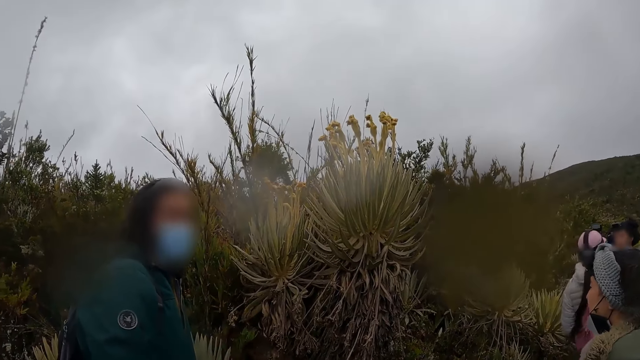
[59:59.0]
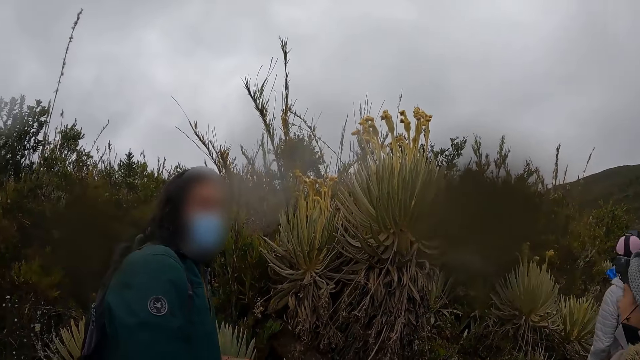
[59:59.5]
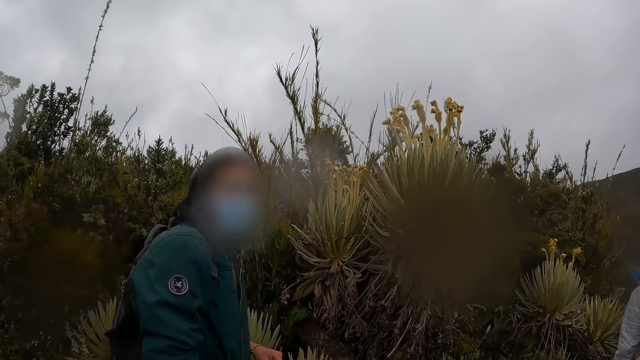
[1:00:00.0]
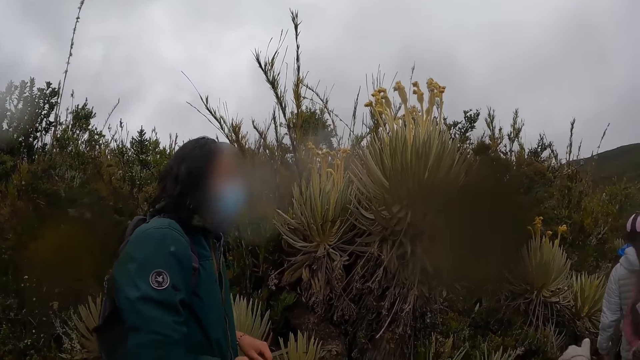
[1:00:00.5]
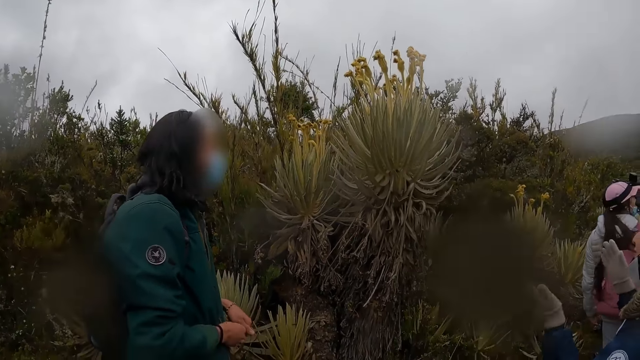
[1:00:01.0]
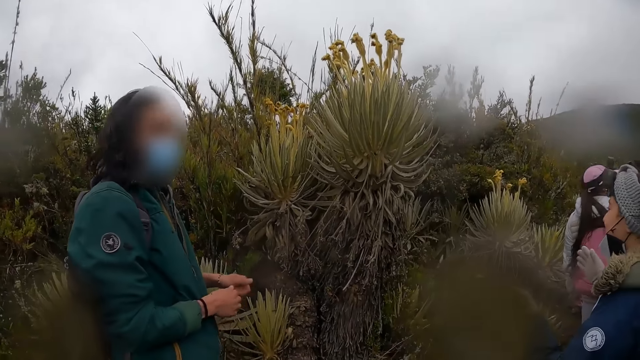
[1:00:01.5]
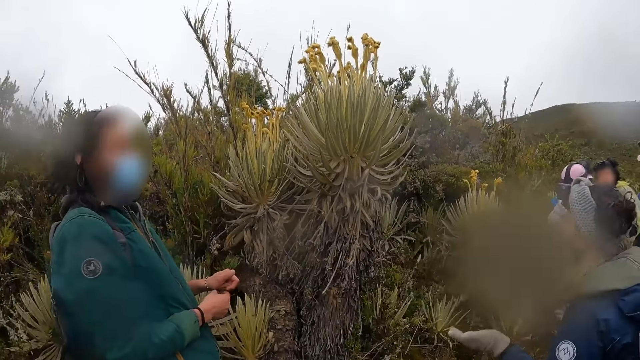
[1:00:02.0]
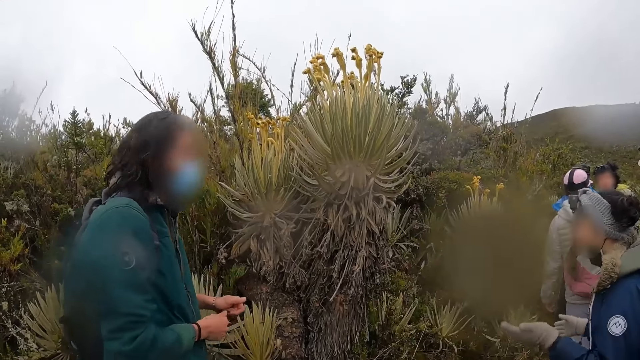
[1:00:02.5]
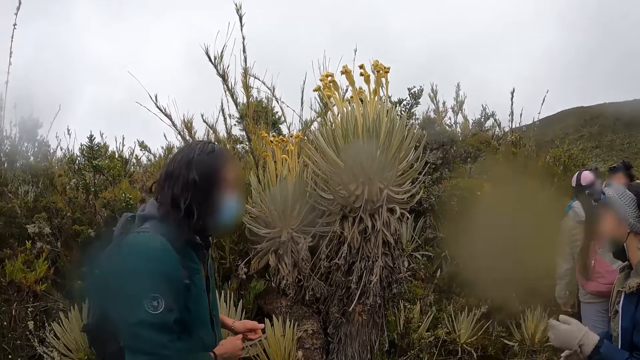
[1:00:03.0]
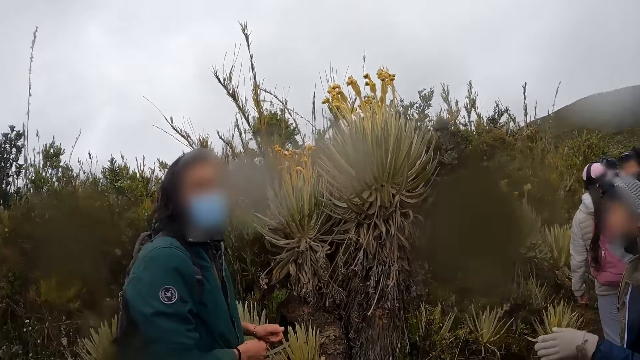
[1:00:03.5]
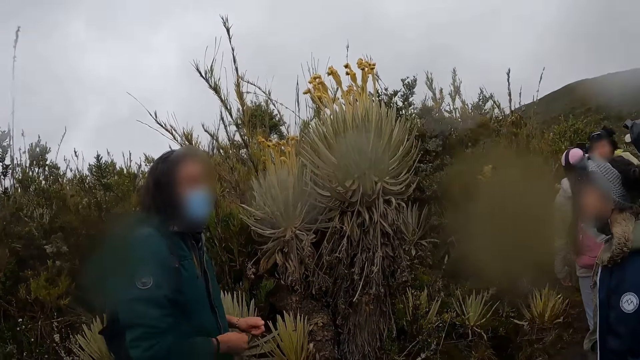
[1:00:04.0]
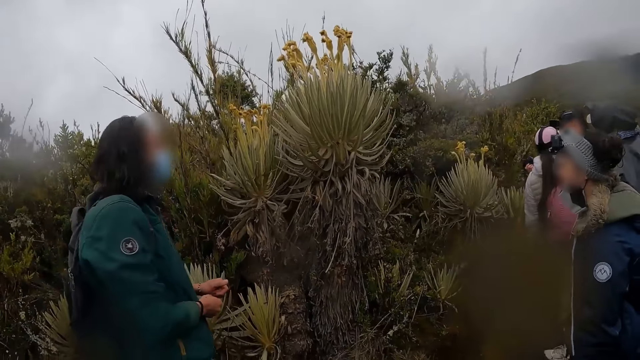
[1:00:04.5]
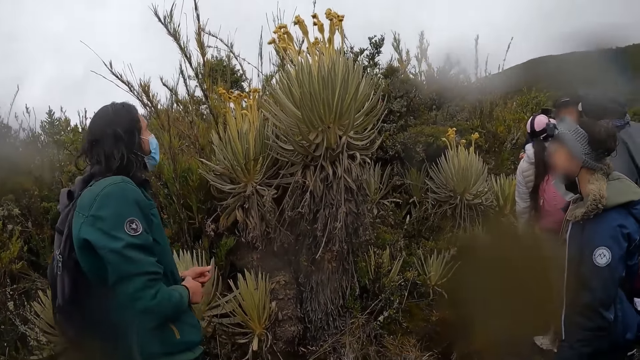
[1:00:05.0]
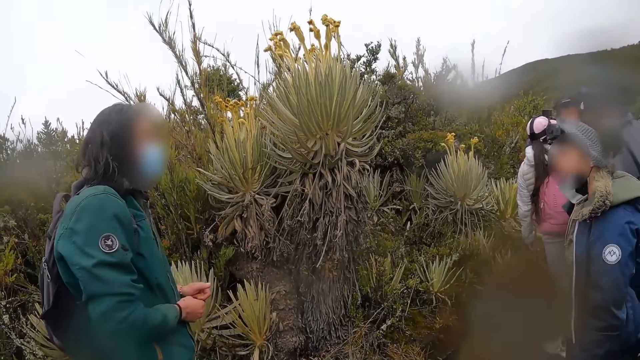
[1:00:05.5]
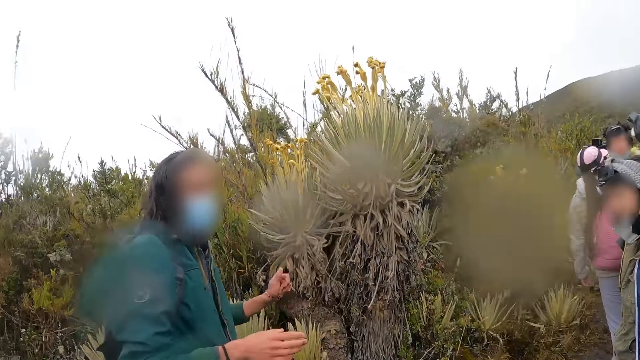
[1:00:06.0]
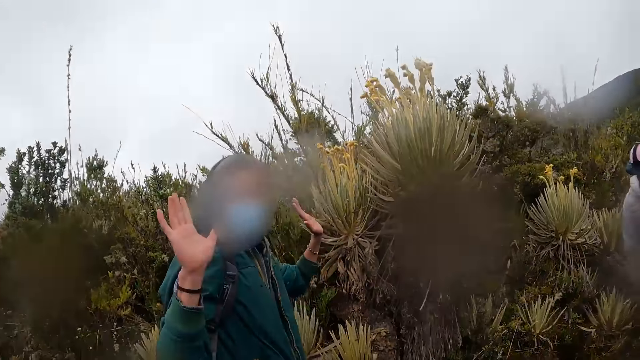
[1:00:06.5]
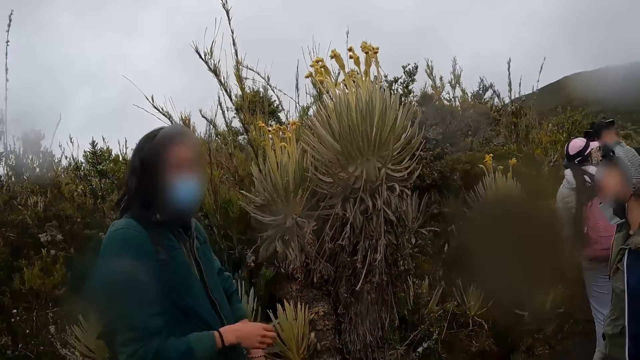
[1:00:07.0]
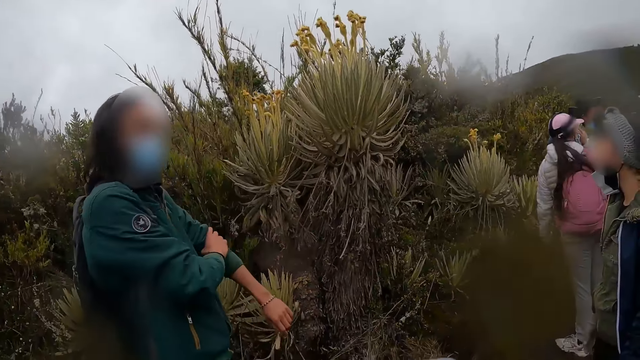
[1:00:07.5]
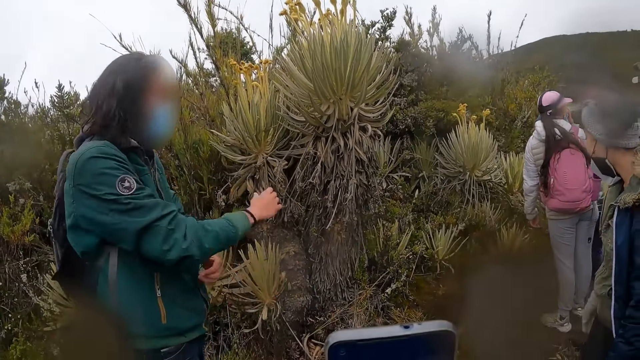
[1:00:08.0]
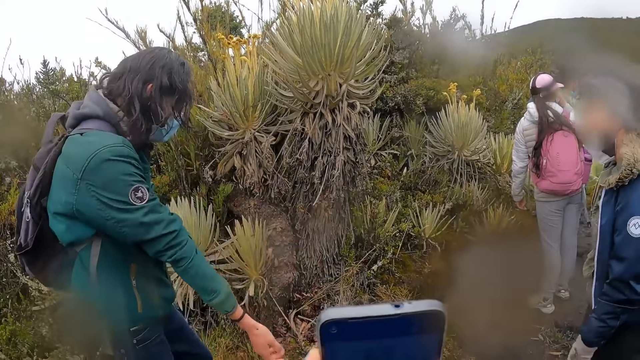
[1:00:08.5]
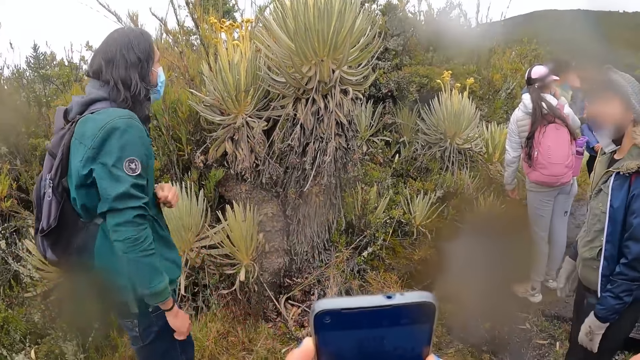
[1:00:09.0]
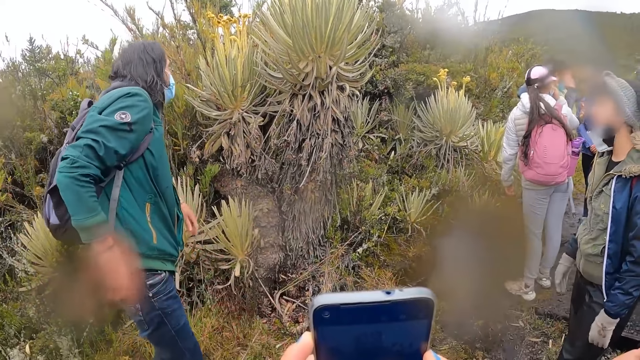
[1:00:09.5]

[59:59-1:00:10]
The camera wearer looks around the field. A man raises his hands. The man rolls his left sleeve with his right hand and rolls his right sleeve with his left hand.

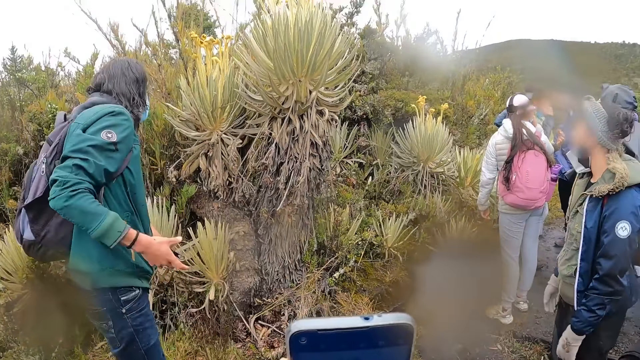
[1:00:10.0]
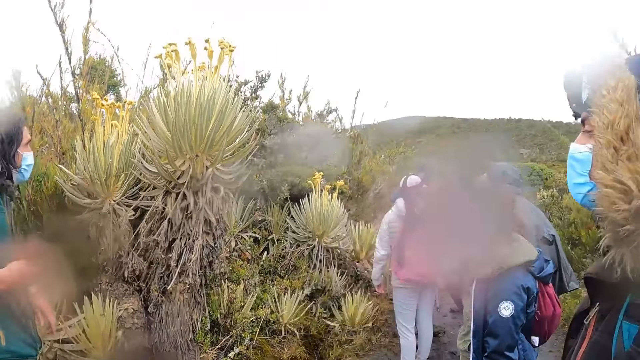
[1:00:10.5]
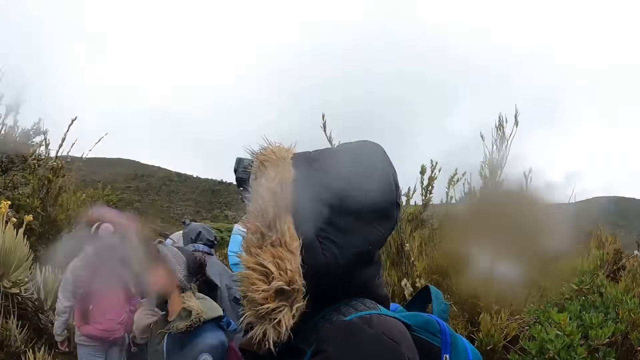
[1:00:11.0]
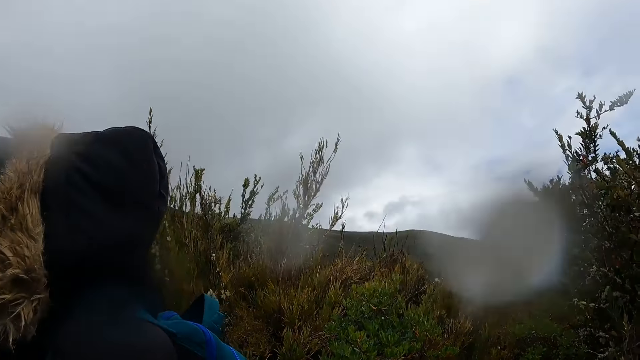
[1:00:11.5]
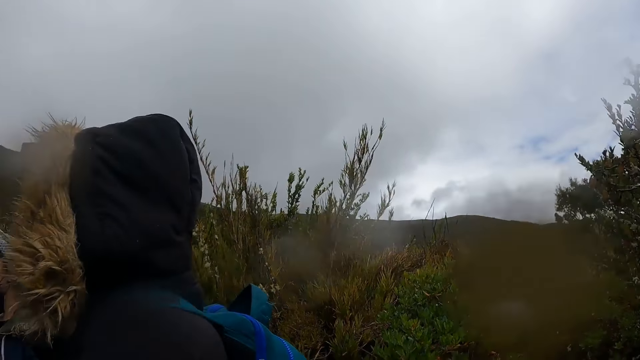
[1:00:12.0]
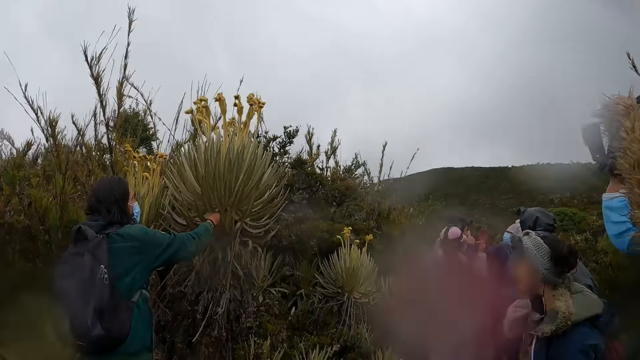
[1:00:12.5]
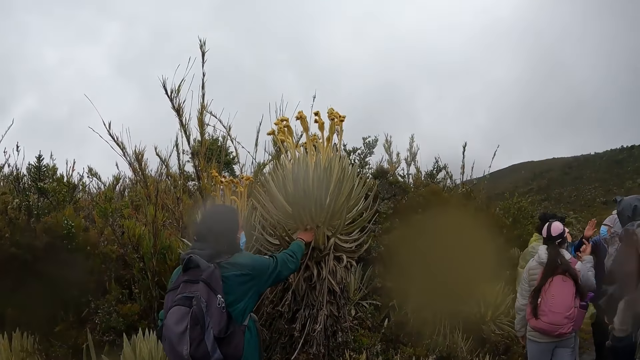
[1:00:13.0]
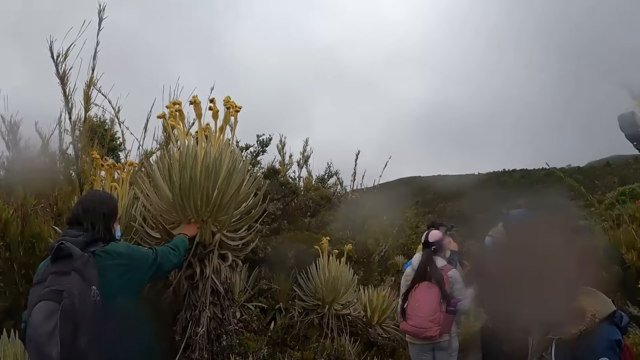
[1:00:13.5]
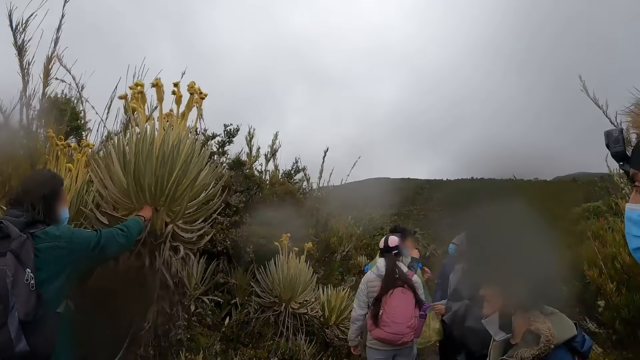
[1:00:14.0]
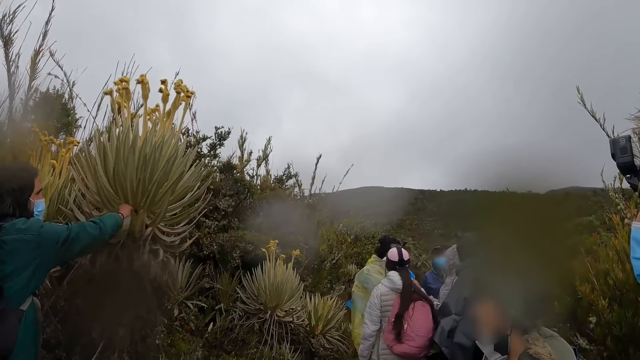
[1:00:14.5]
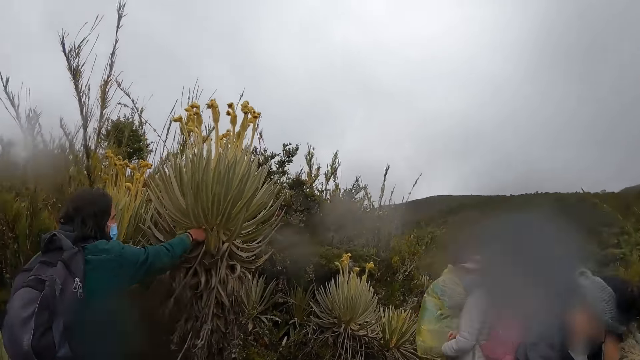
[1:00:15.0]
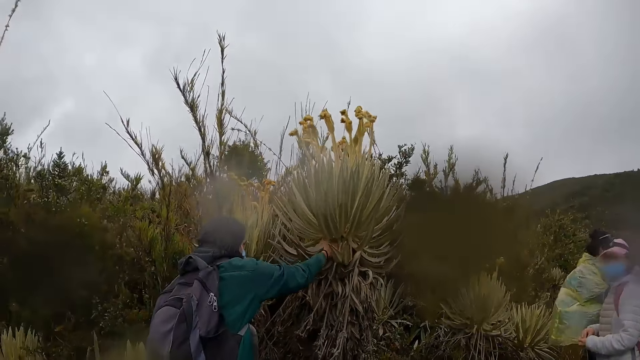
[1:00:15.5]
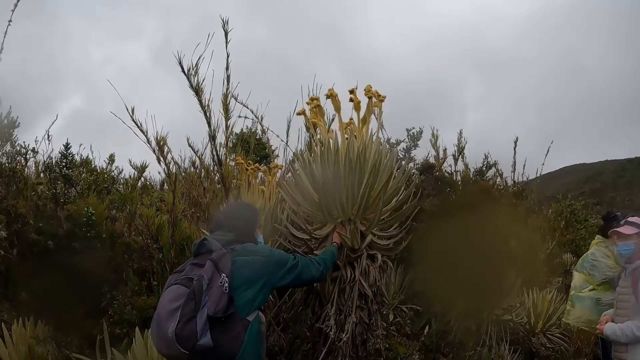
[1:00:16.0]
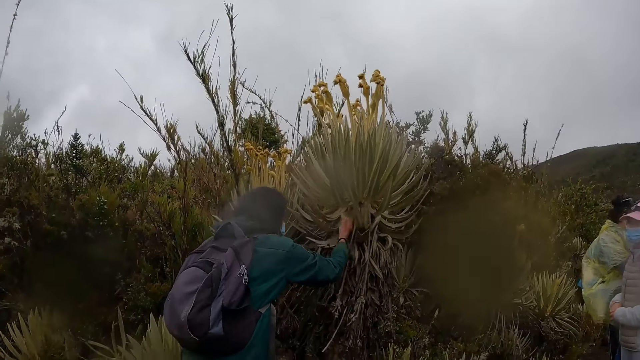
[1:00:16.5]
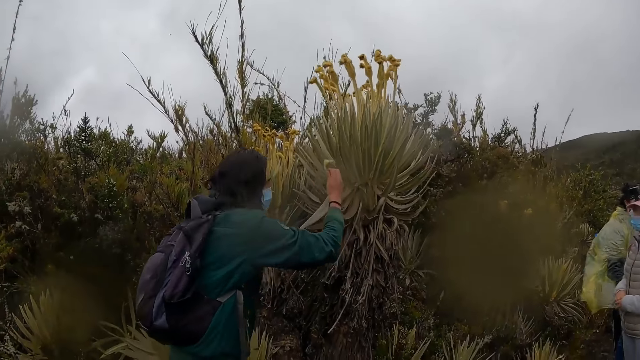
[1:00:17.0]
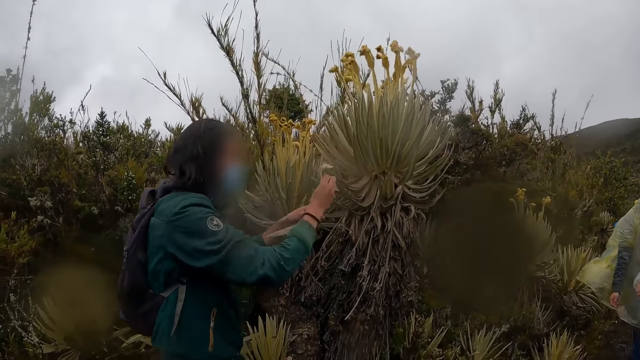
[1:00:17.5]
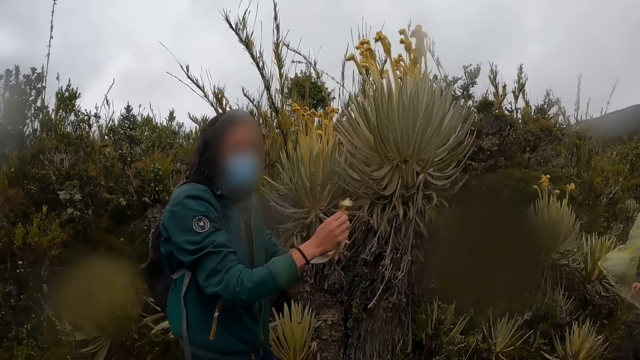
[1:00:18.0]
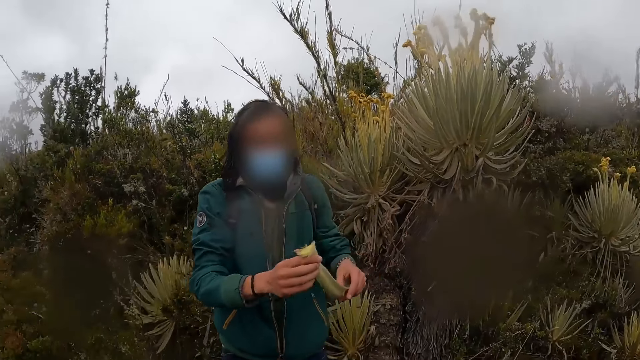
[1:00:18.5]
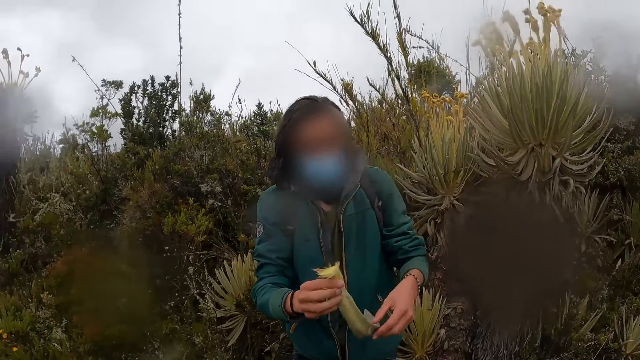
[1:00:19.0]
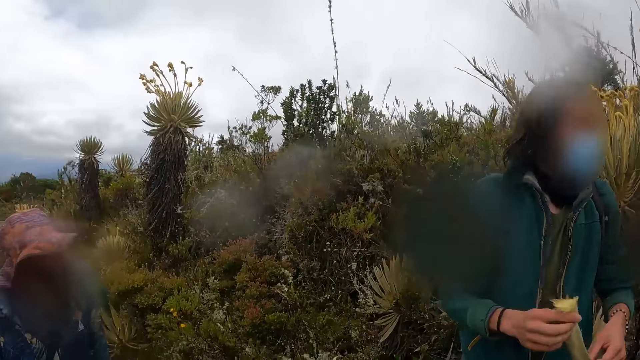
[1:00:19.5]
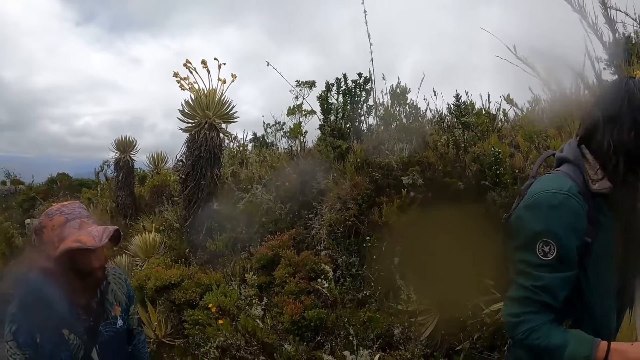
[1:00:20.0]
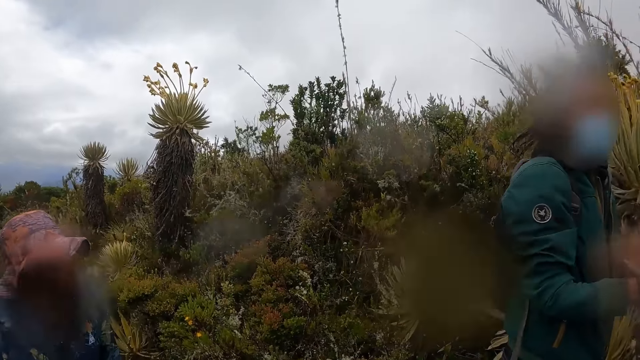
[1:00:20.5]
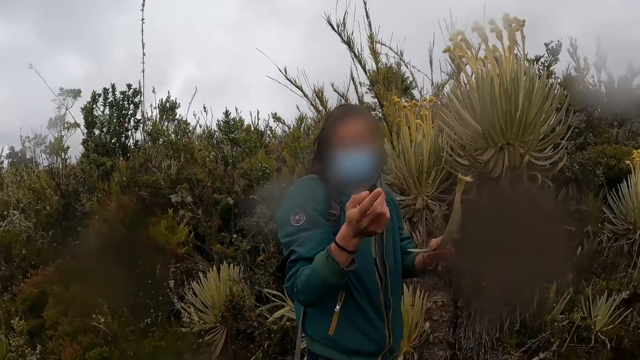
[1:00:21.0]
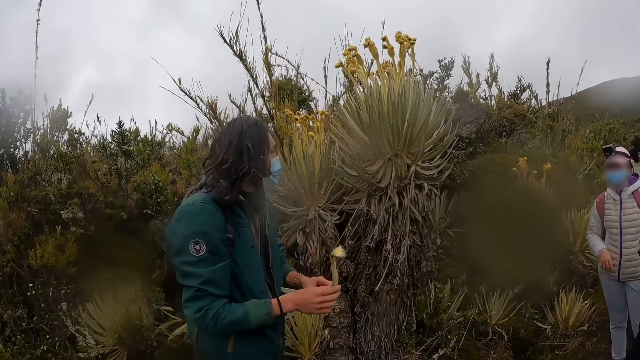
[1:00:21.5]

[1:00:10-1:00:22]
The camera wearer looks around the field. A man touches a plant with his right hand. The man cuts a leaf from the plant with his right hand. The man holds the leaf with both hands. The camera wearer looks around the field.
